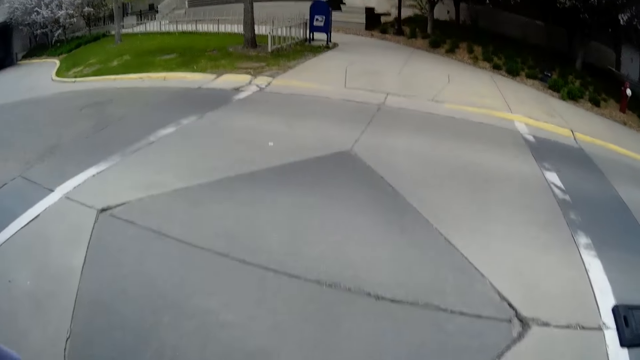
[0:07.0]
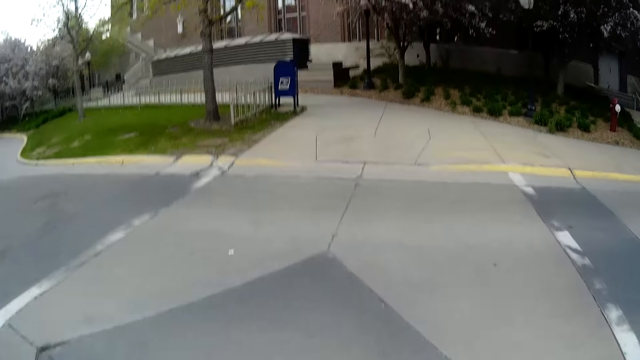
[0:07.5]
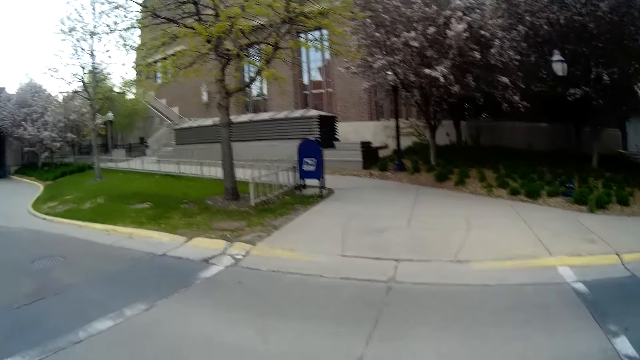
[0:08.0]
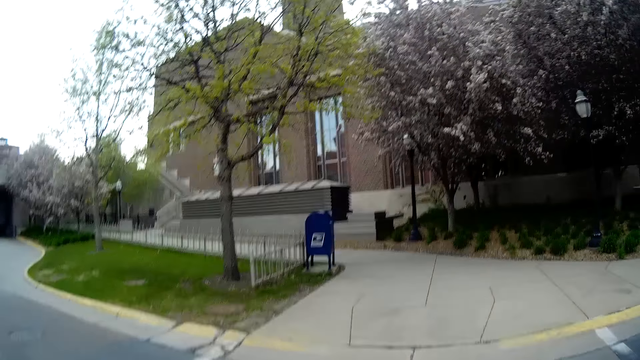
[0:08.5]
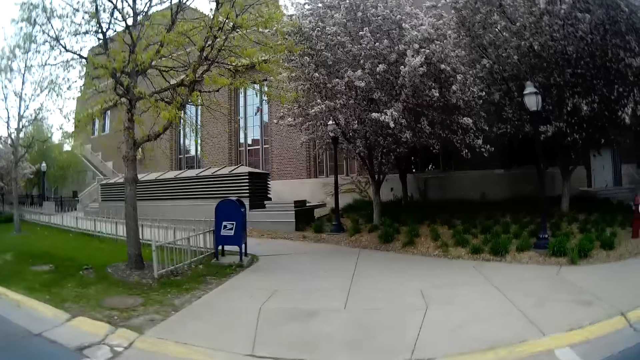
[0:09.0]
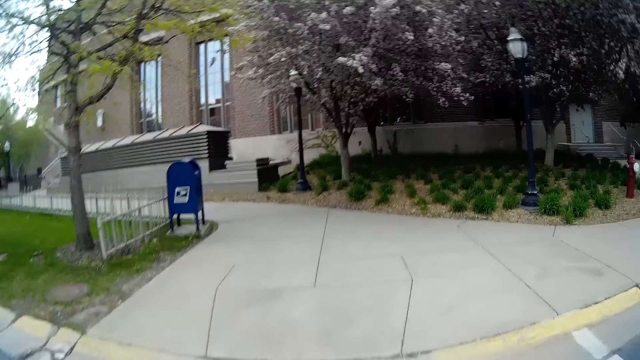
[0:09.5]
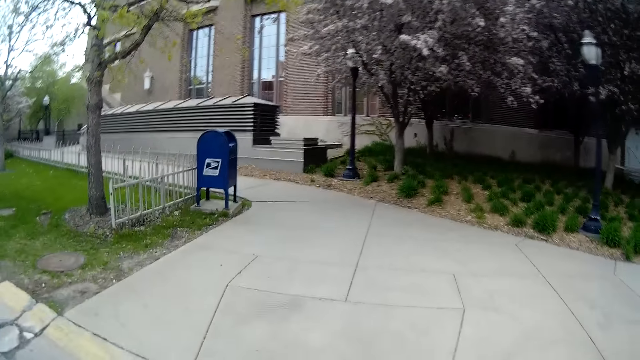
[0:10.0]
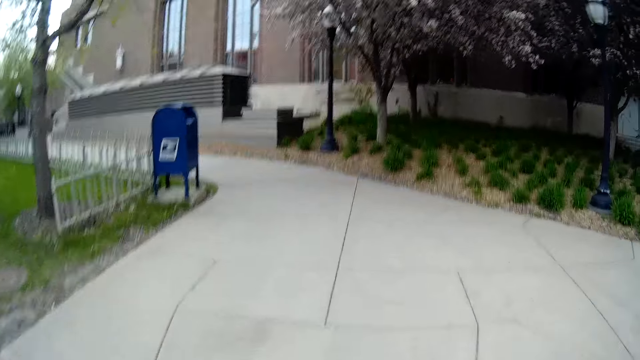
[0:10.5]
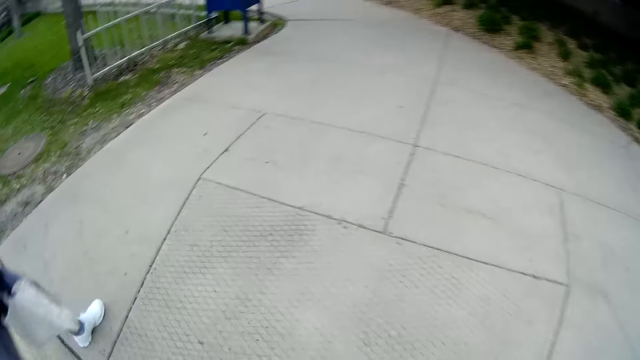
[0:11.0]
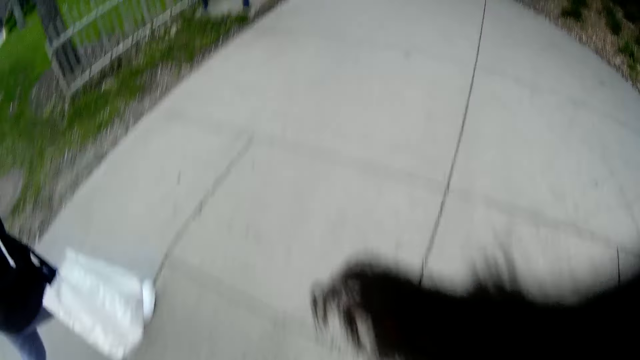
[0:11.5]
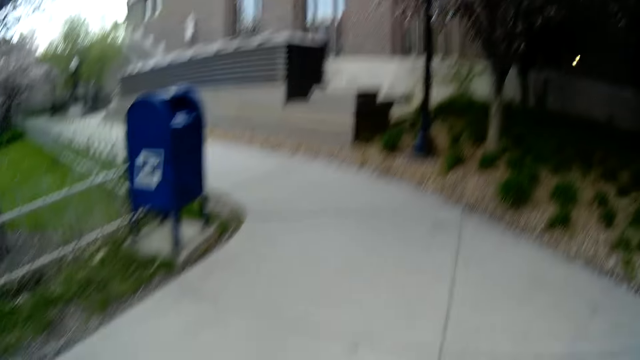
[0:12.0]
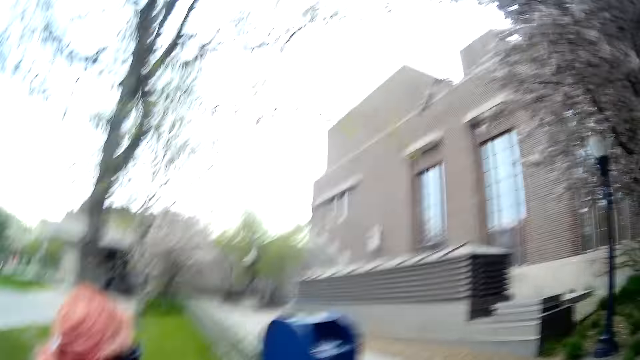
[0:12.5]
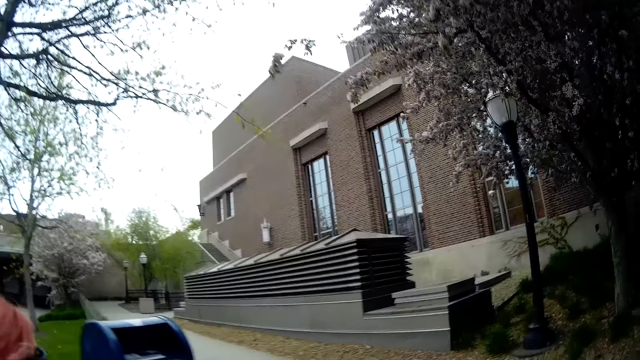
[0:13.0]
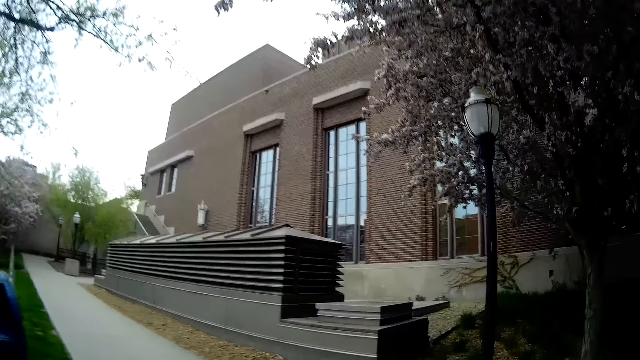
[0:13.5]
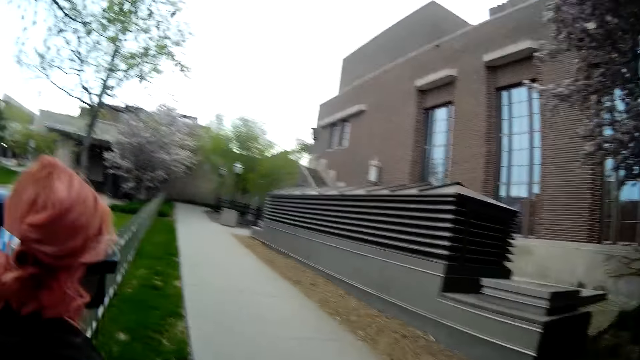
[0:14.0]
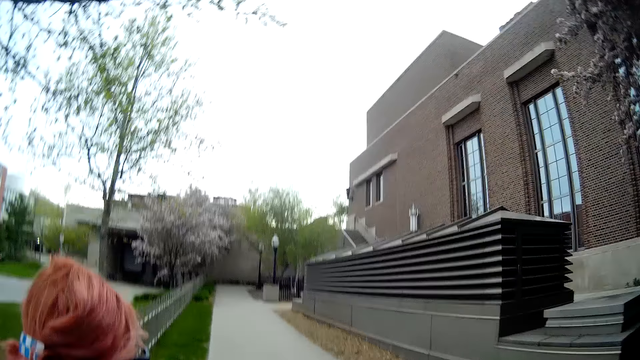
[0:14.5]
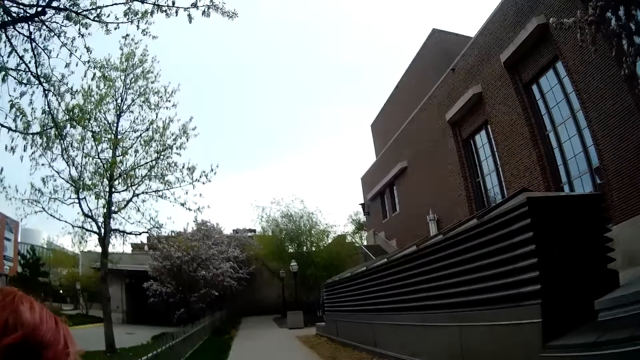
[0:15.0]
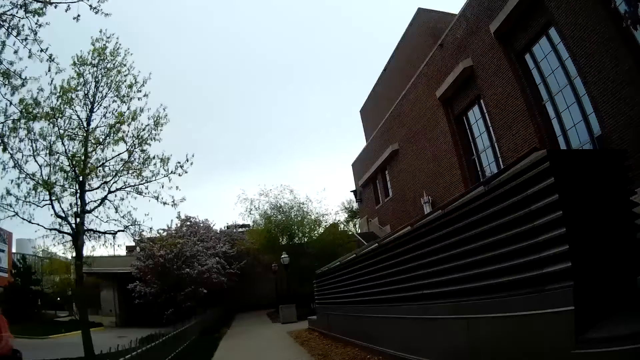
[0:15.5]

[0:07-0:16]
The camera wearer crosses the road. They walk on the sidewalk.

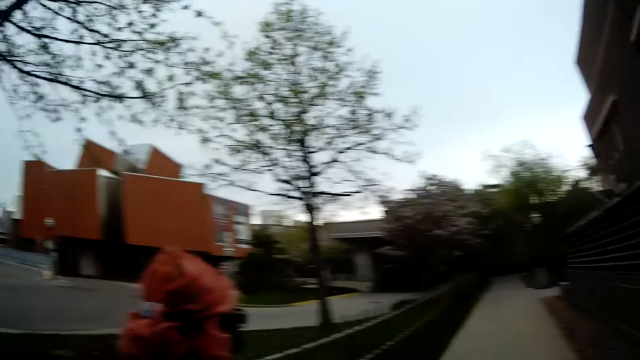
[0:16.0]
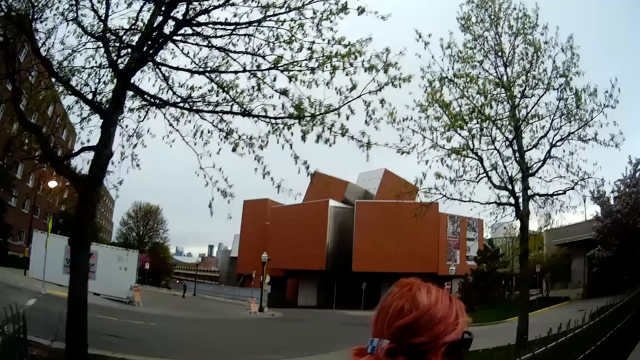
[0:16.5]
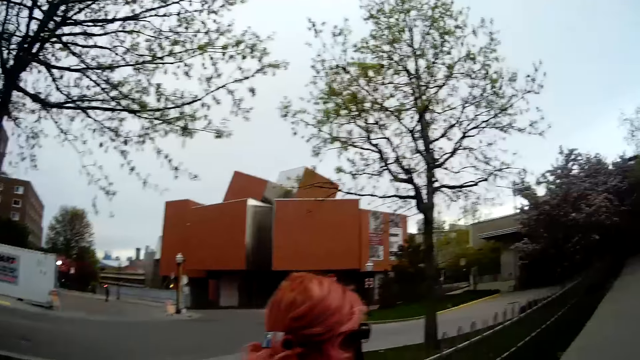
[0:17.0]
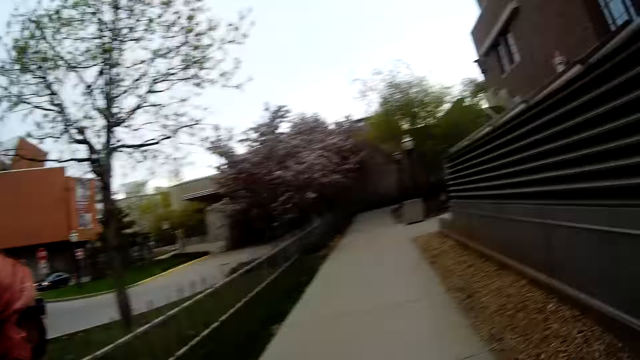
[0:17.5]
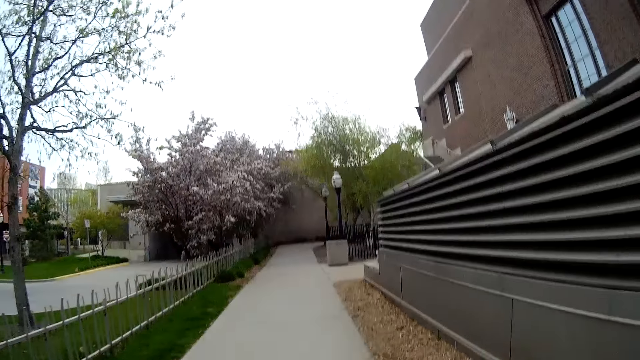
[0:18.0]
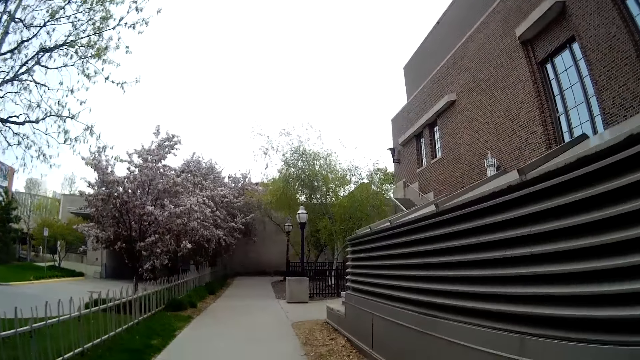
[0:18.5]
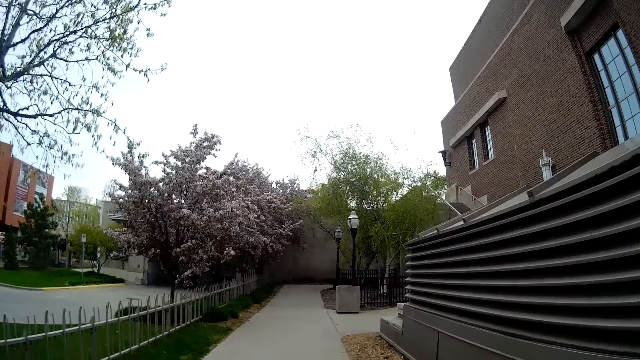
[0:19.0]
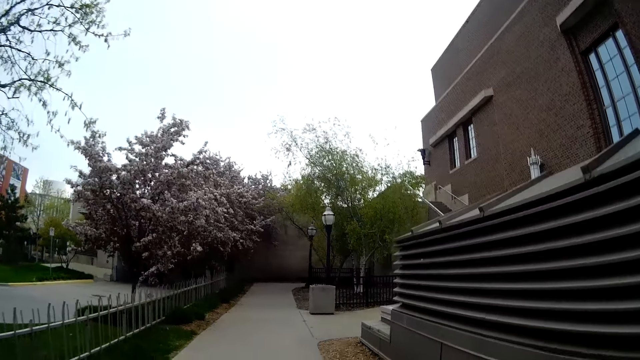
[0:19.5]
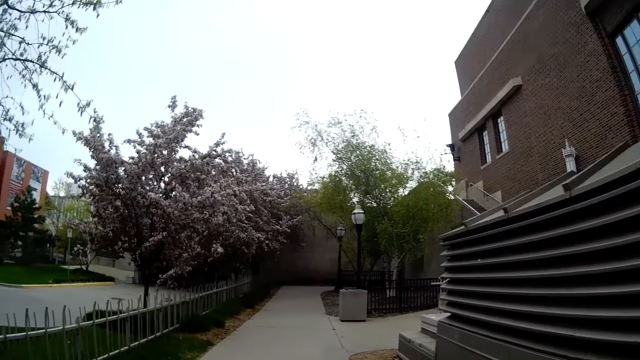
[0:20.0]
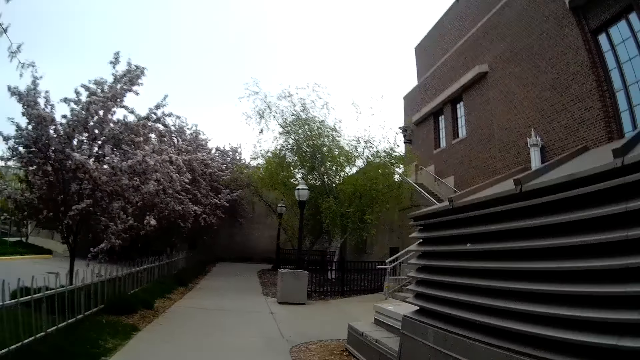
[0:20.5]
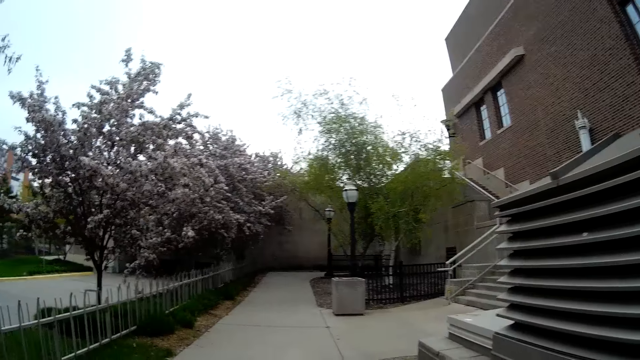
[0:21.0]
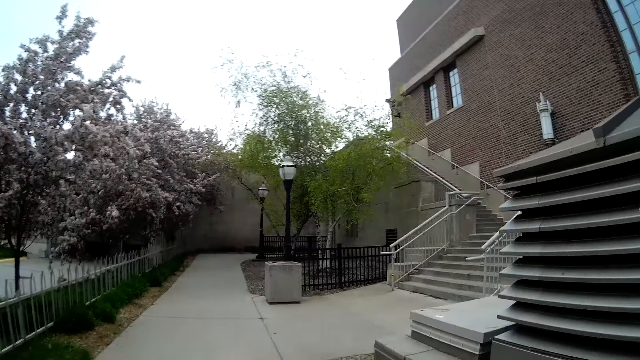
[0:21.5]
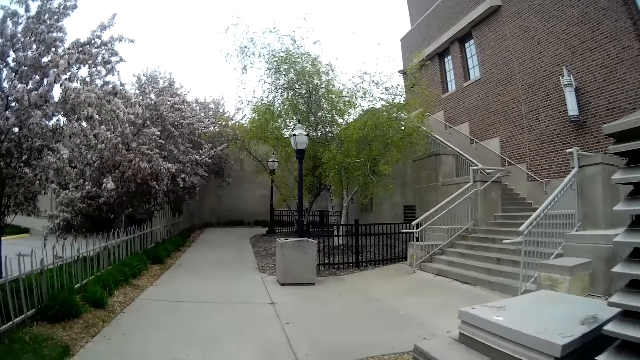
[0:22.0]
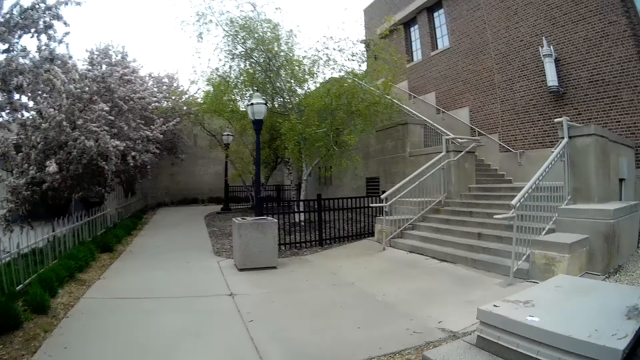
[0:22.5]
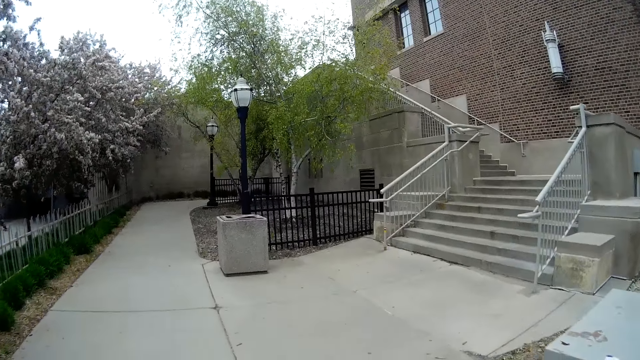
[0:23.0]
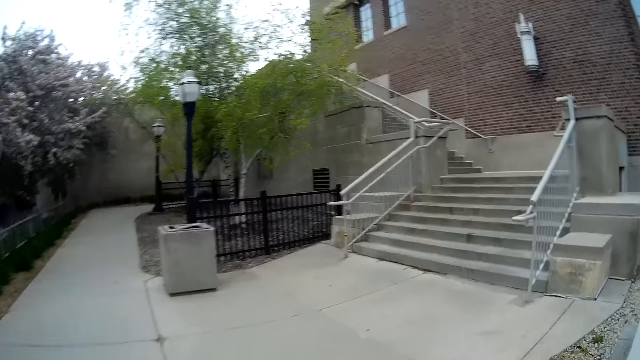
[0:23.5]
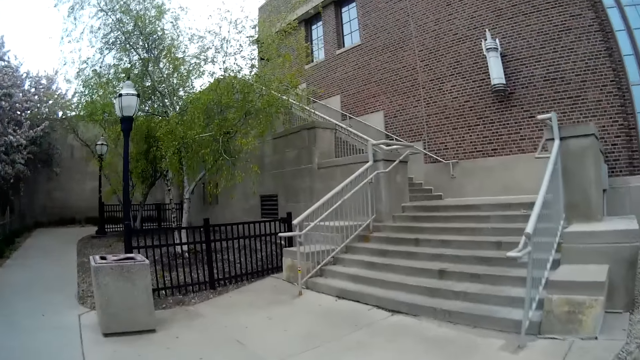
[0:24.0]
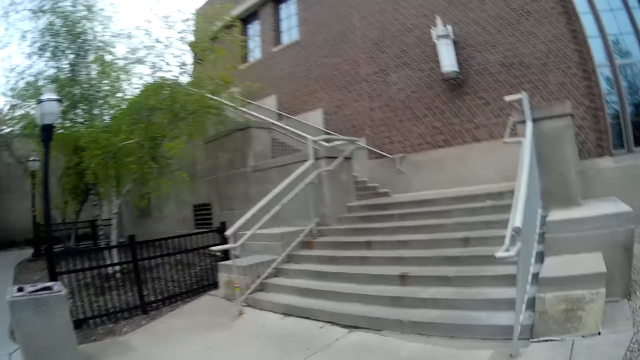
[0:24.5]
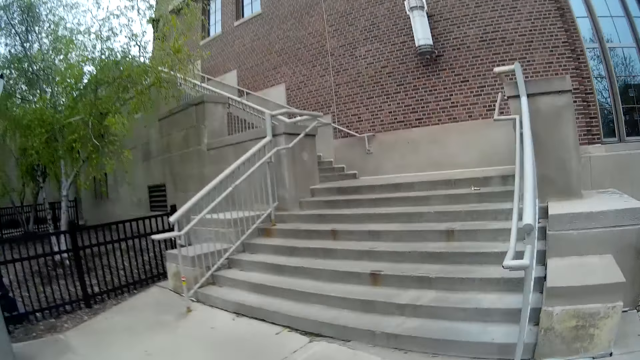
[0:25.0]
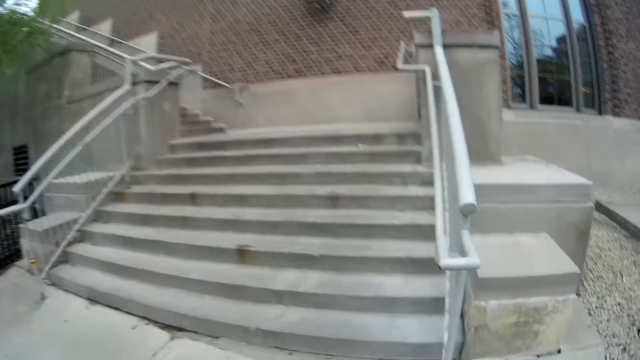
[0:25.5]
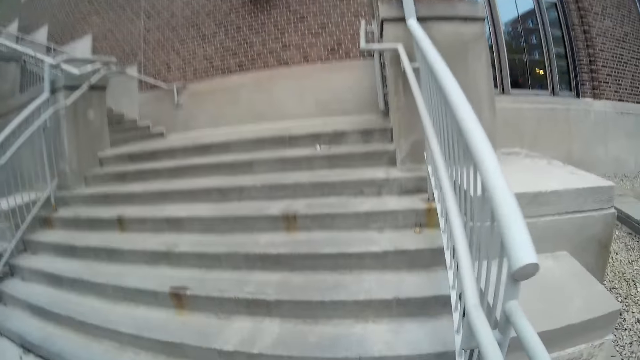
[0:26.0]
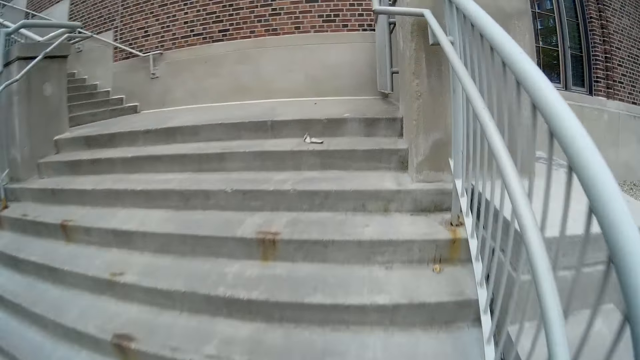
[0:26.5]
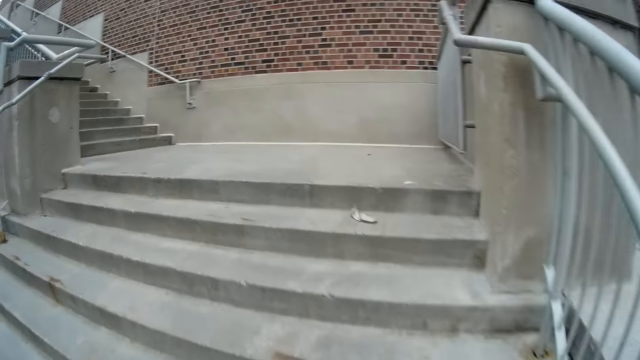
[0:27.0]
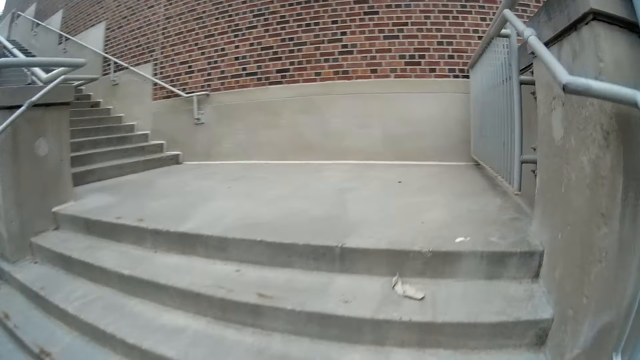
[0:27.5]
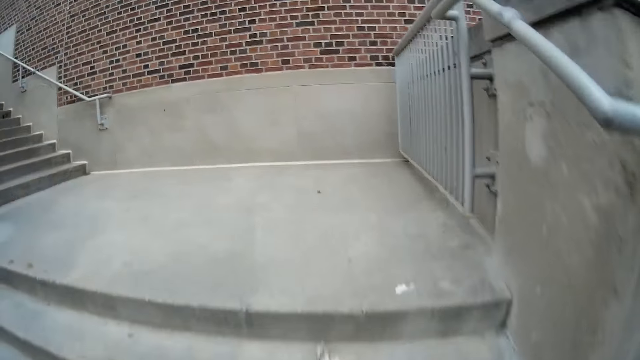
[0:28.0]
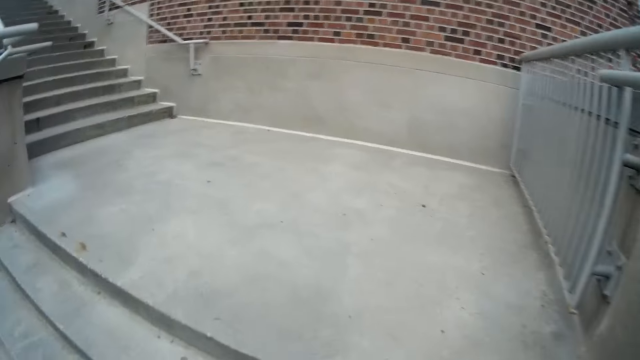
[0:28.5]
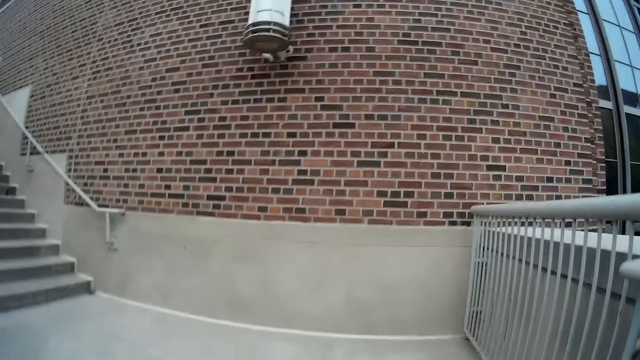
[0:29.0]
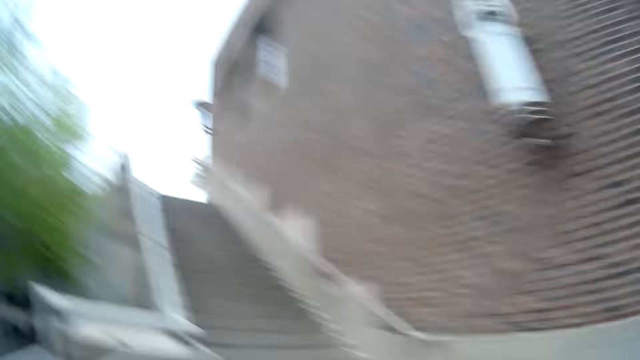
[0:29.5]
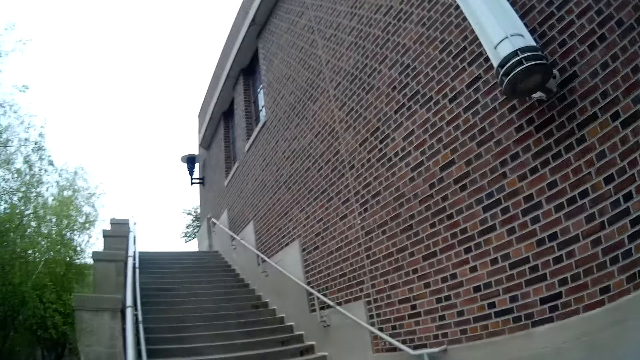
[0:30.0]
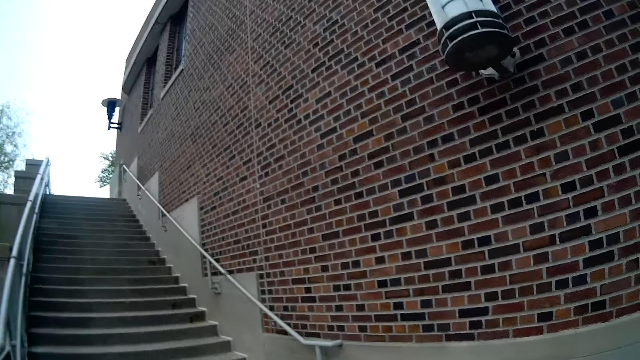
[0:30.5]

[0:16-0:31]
The camera wearer walks on a walkway. They climb up a staircase.
